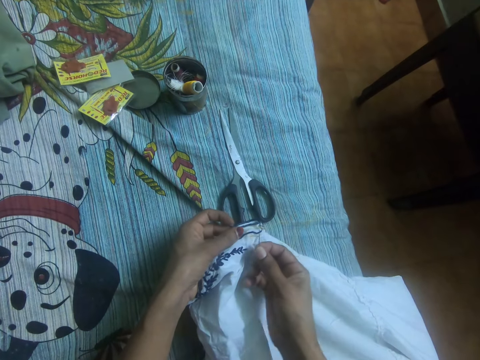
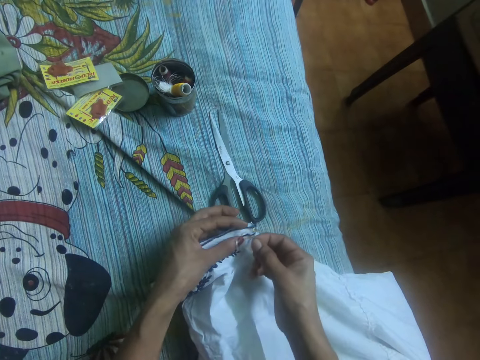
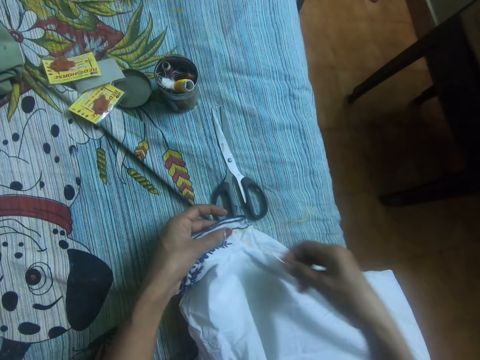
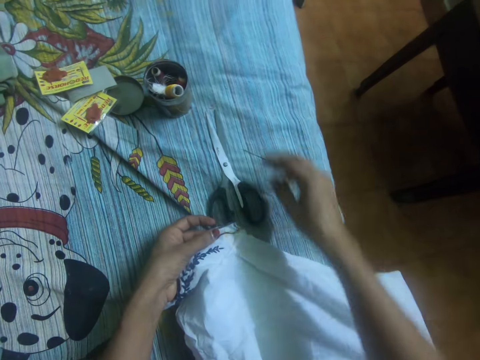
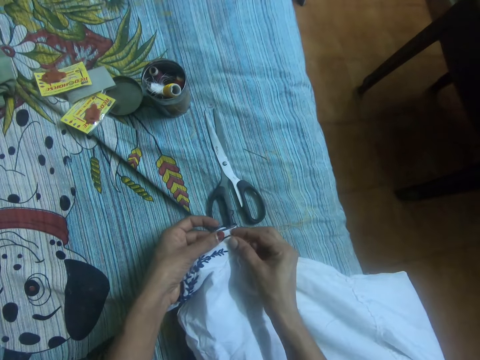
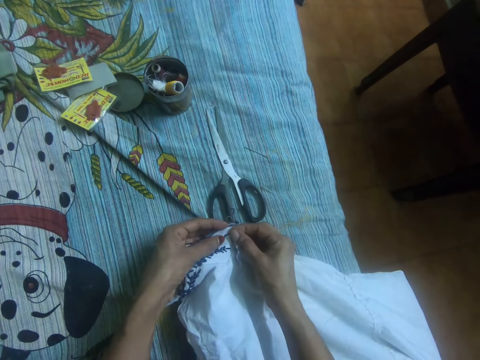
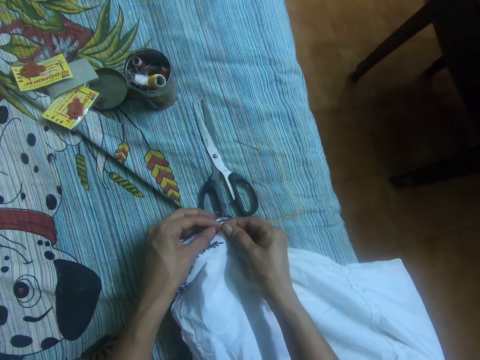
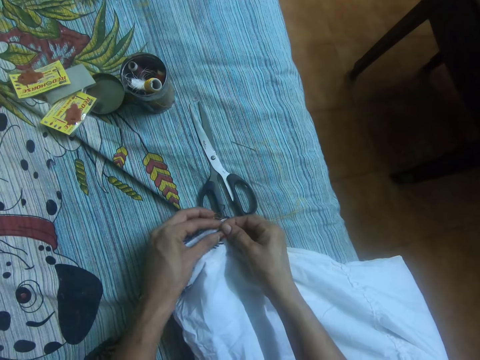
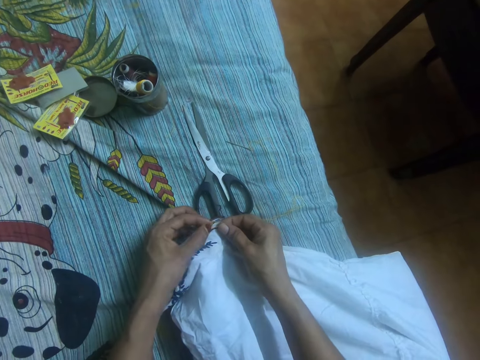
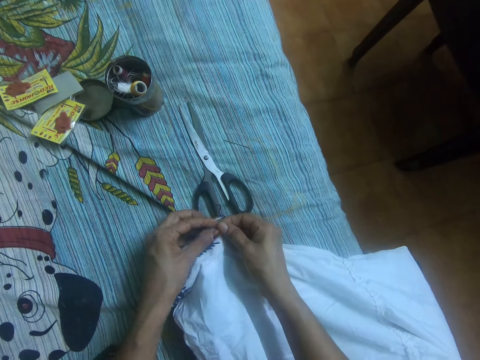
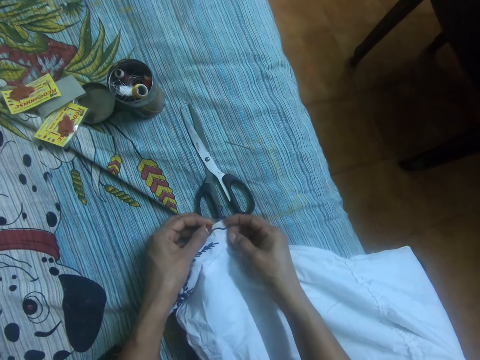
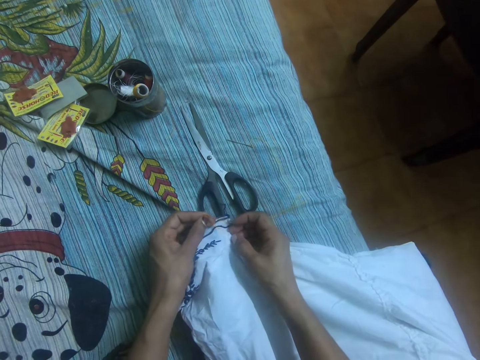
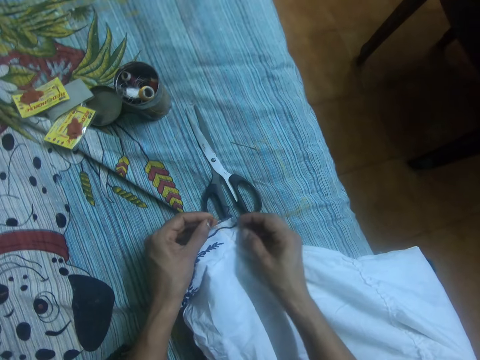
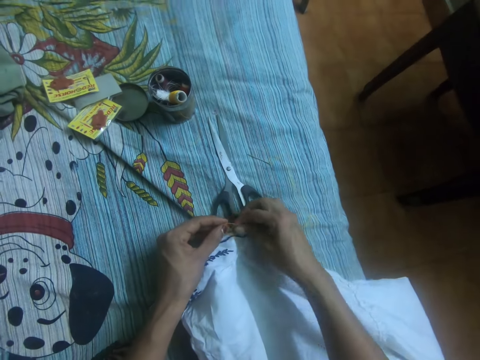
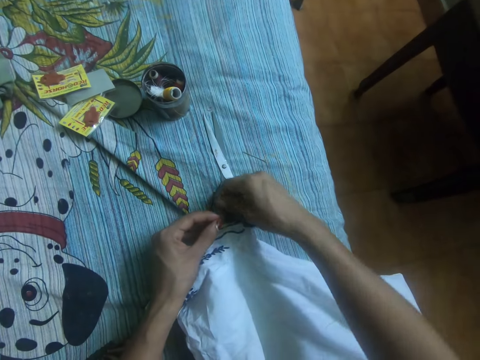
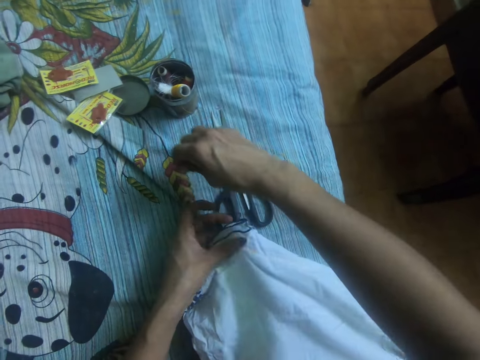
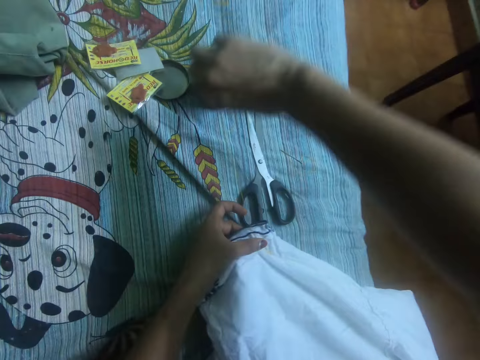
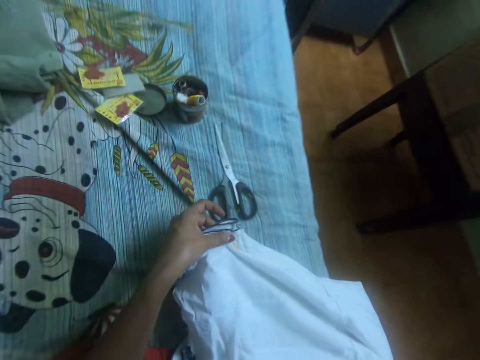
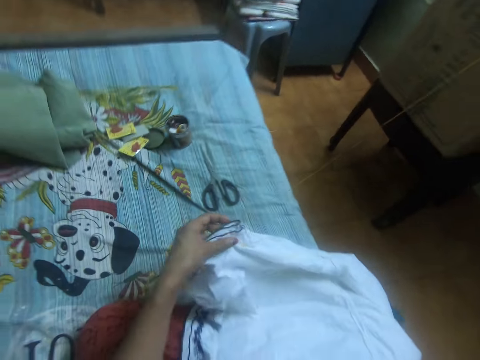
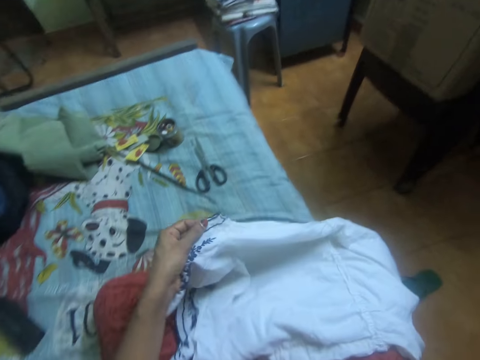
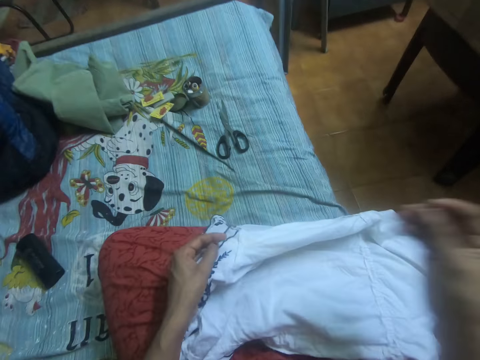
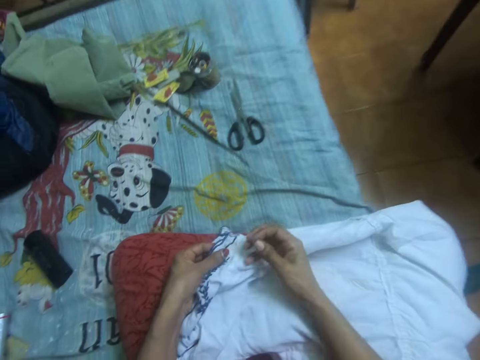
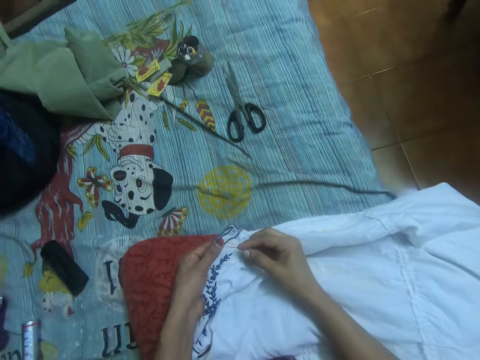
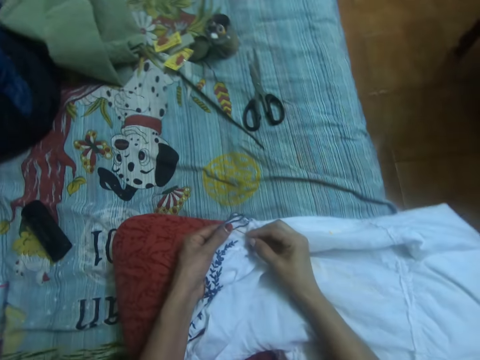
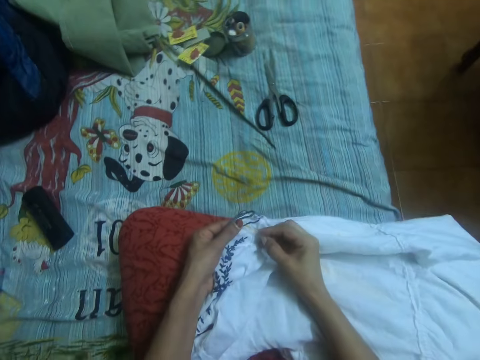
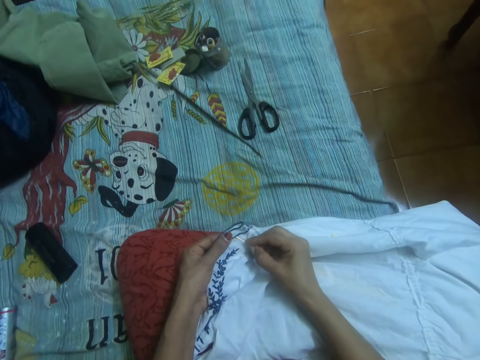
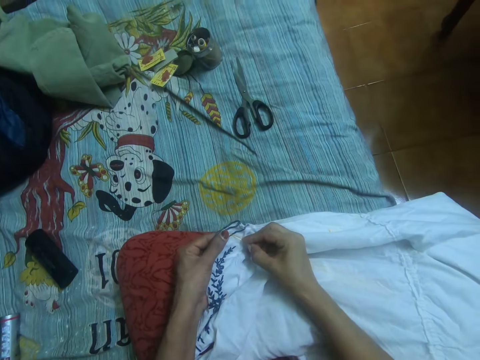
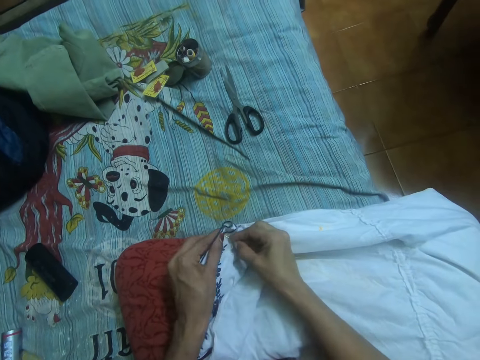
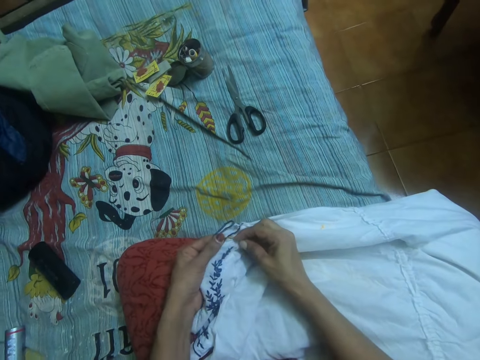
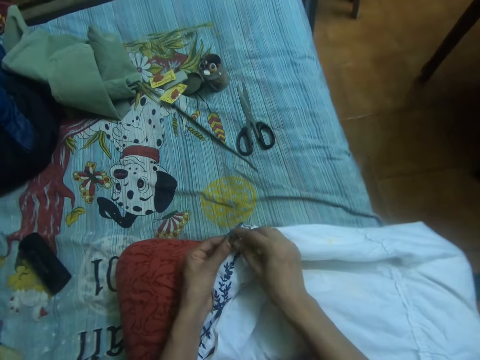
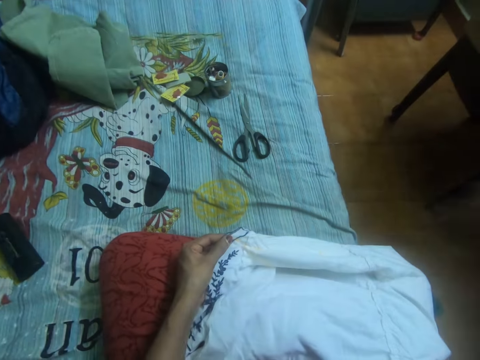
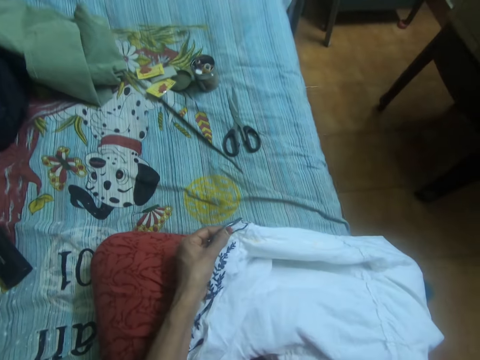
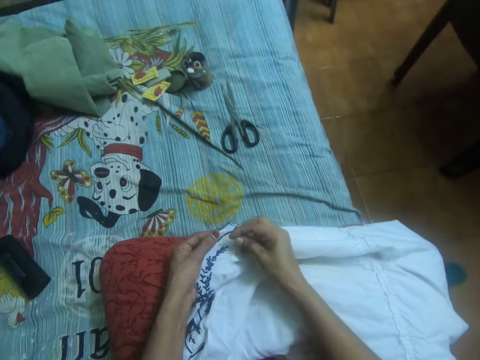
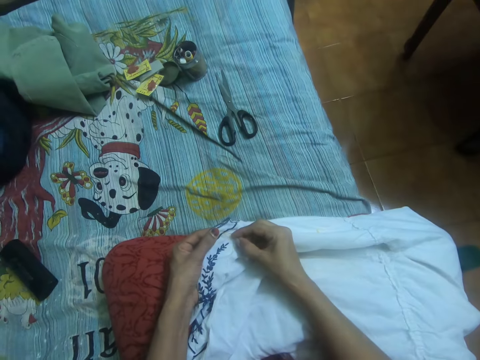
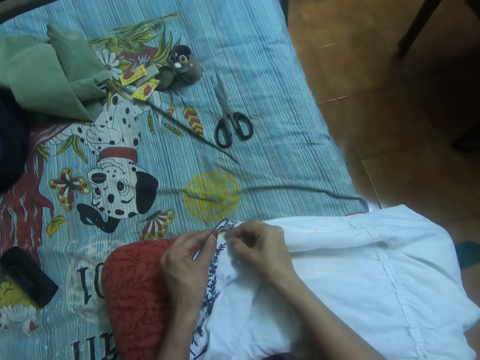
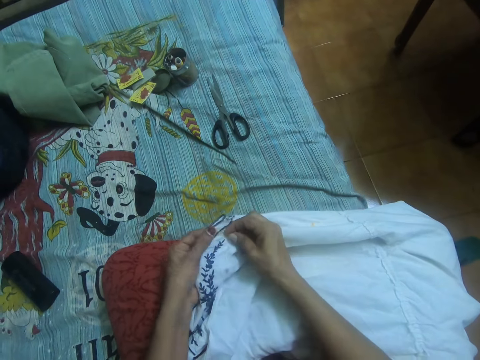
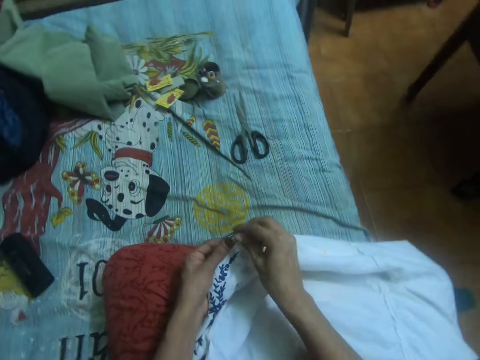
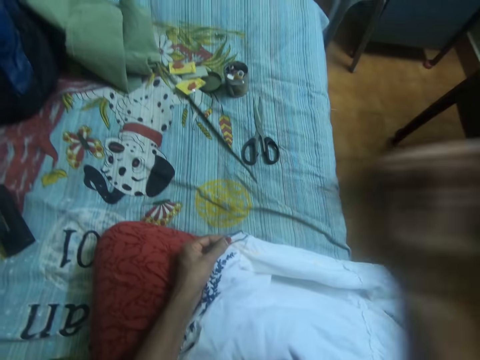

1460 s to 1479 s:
The camera wearer drops the needle in her right hand on the mattress. She adjusts the thread in the dress with her left hand. She adjusts the thread in the dress with her right hand. She sews the dress with the needle in her right hand.

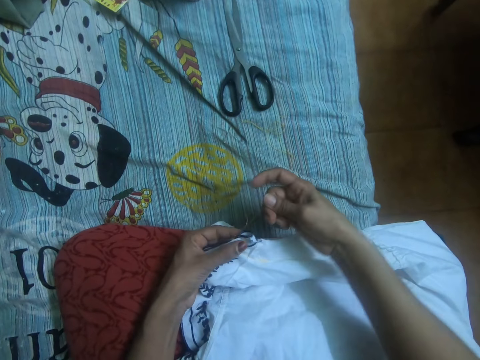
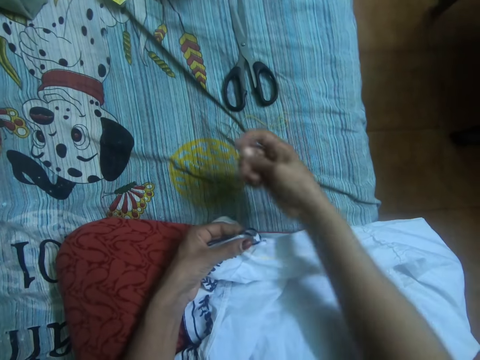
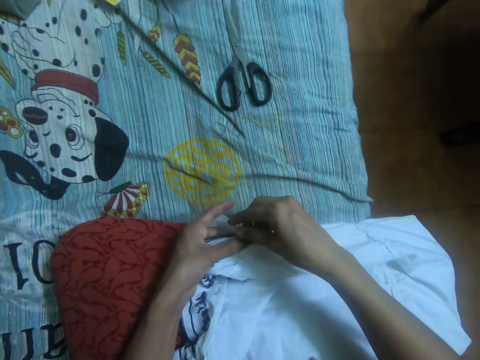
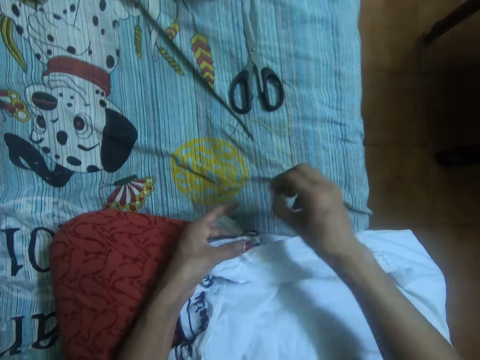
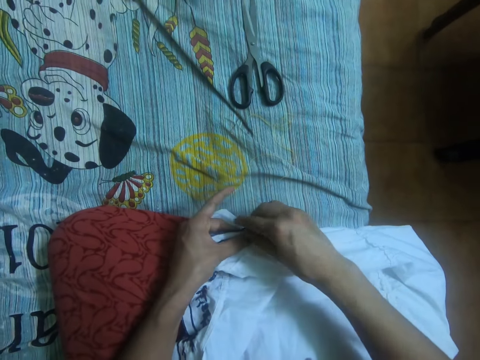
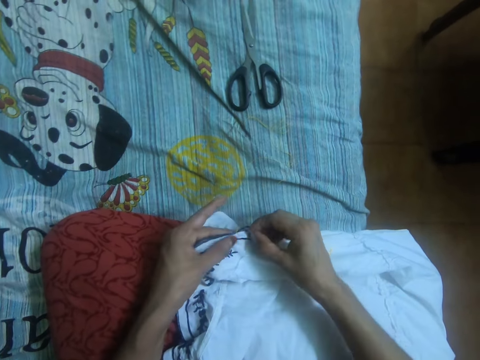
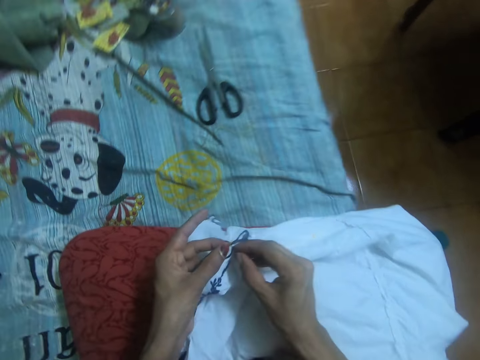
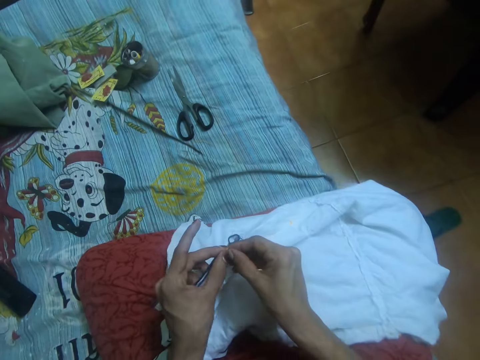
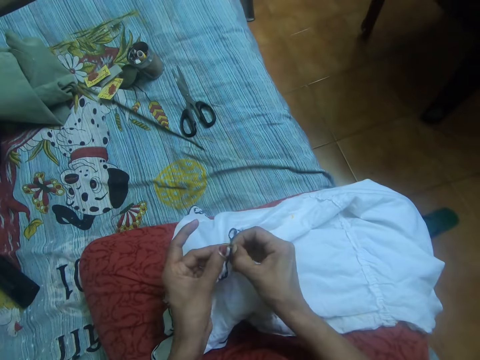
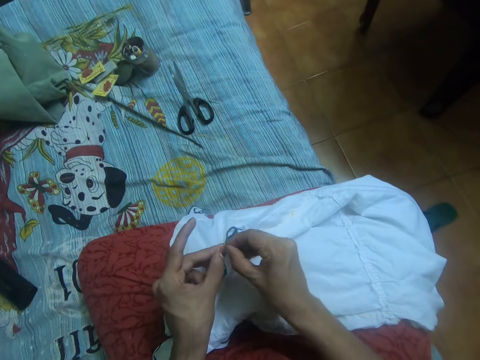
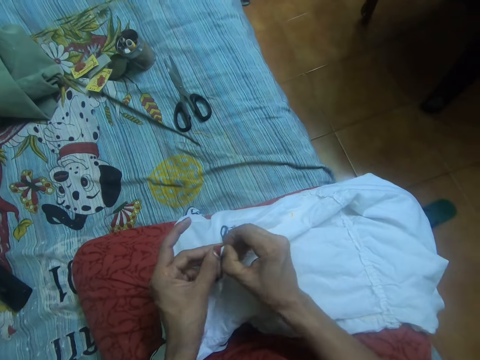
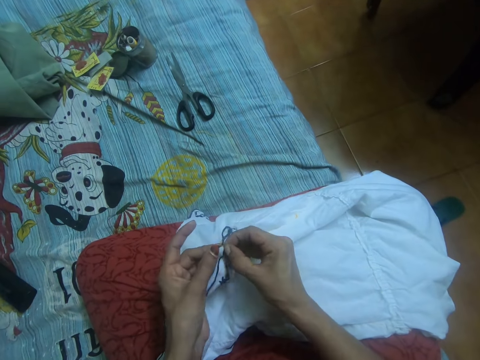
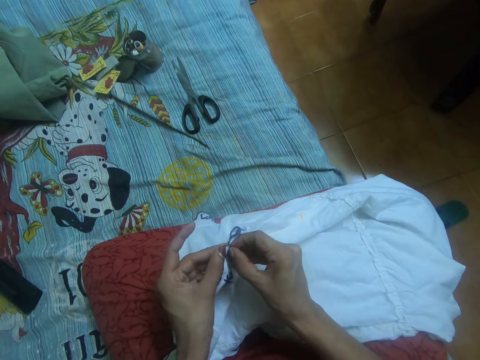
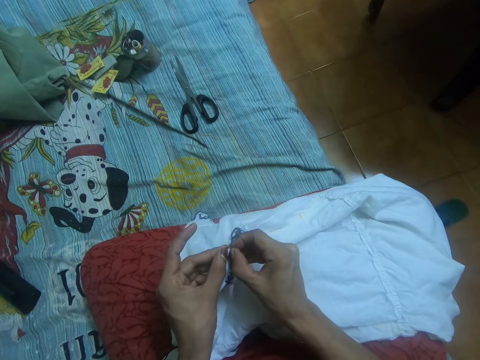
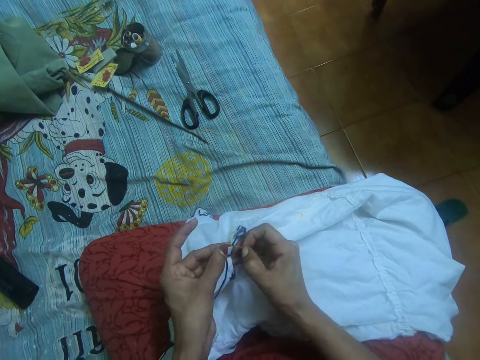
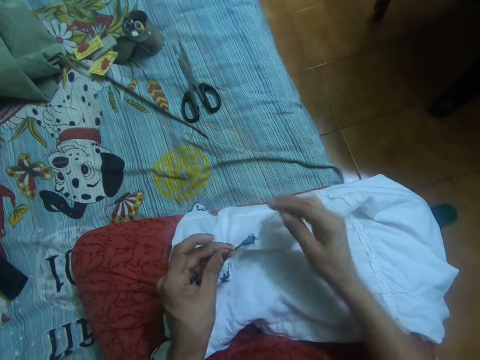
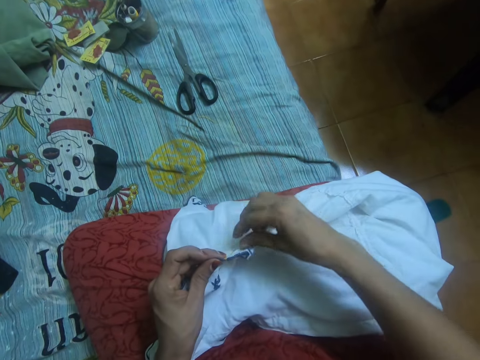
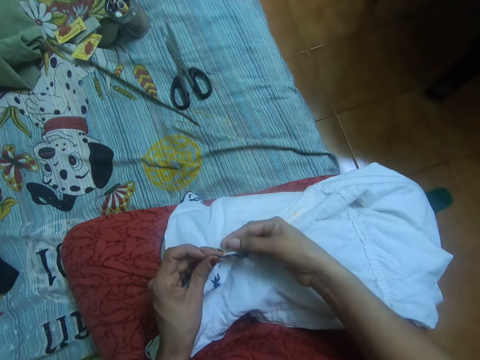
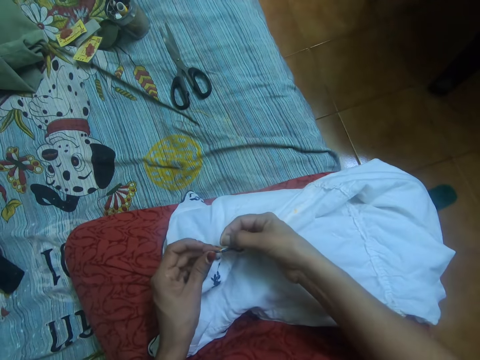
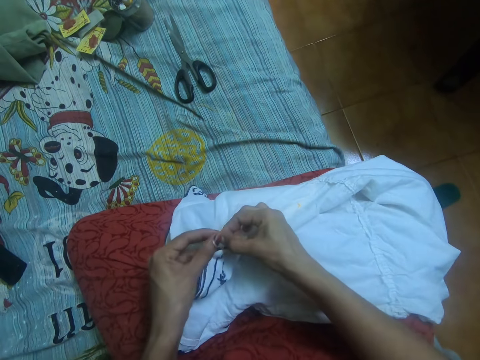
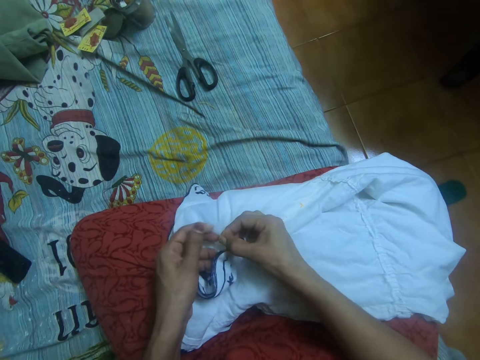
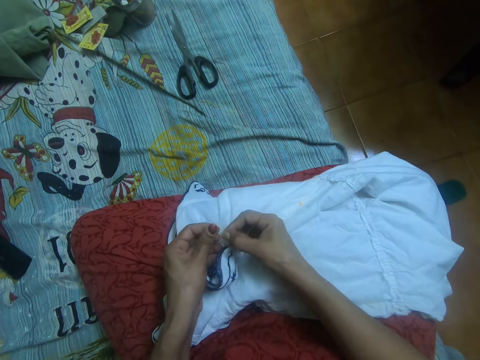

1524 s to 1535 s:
The camera wearer adjusts the thread in the dress with her right hand.
